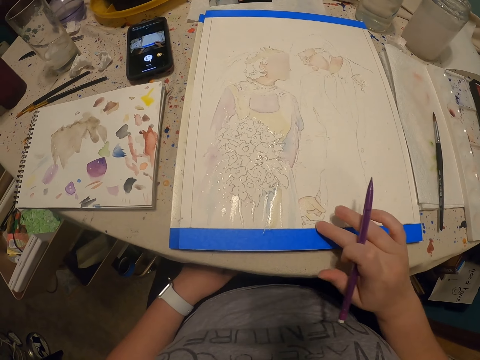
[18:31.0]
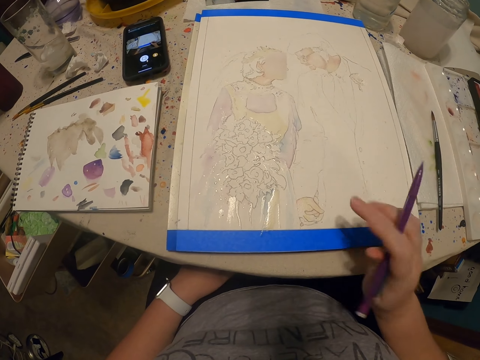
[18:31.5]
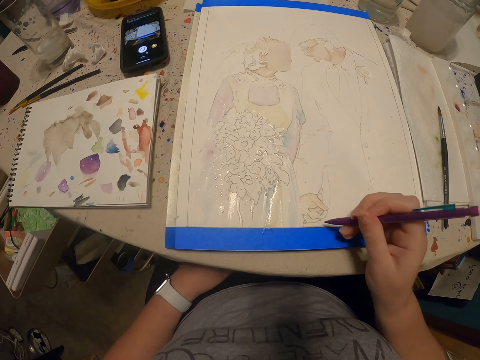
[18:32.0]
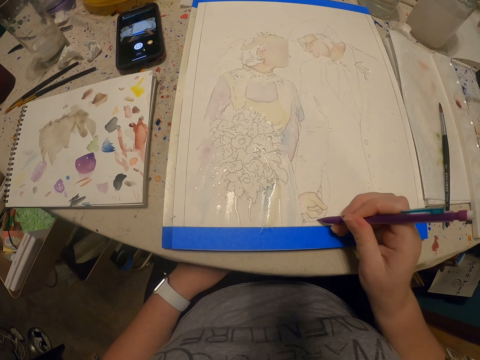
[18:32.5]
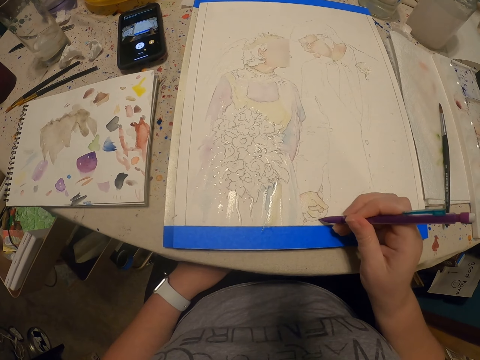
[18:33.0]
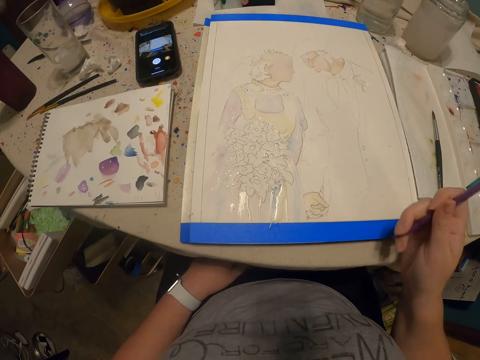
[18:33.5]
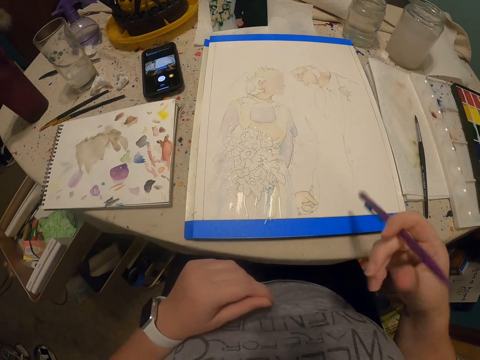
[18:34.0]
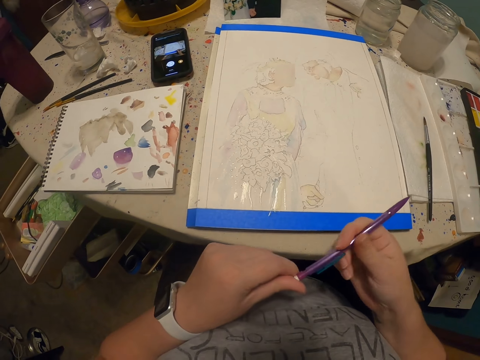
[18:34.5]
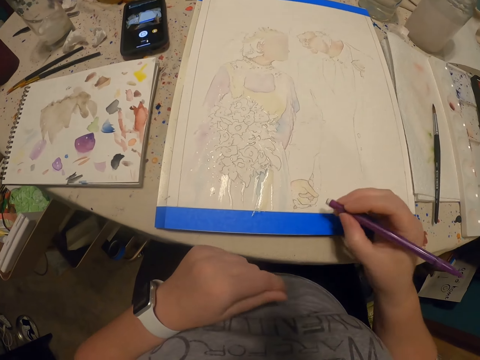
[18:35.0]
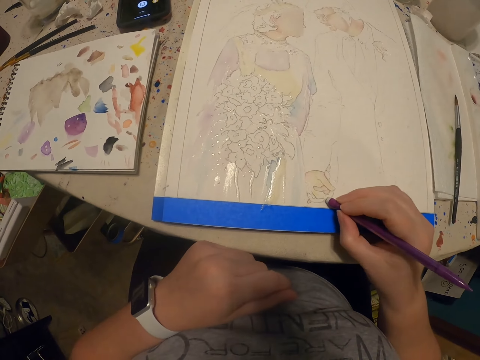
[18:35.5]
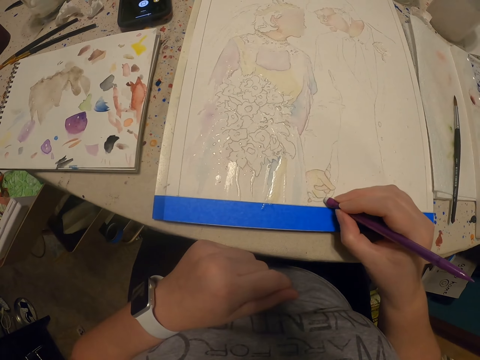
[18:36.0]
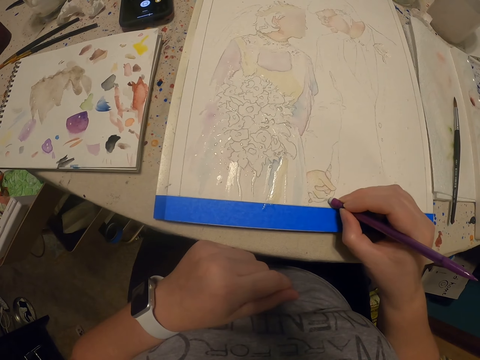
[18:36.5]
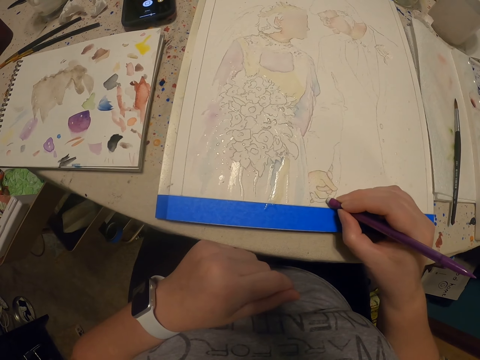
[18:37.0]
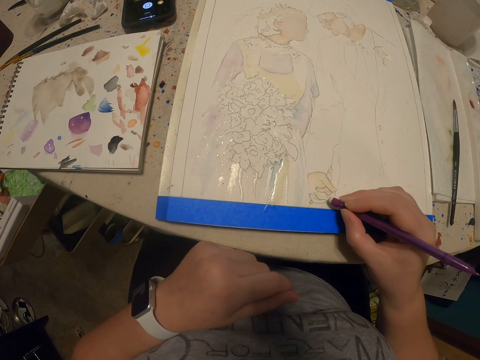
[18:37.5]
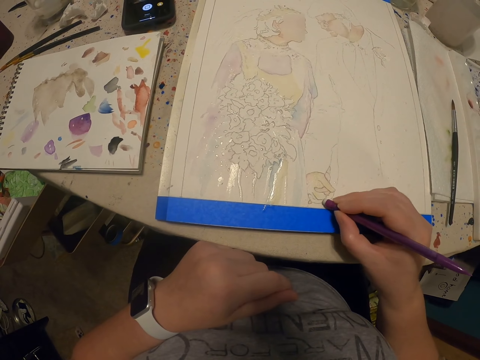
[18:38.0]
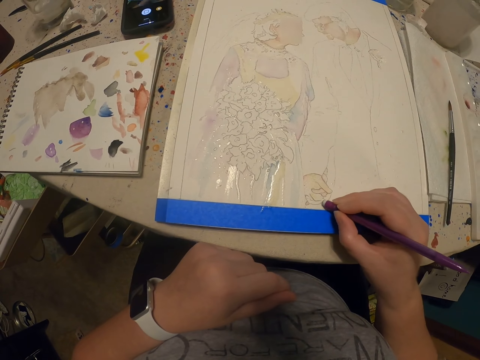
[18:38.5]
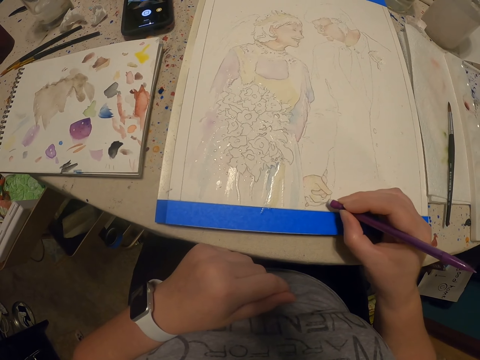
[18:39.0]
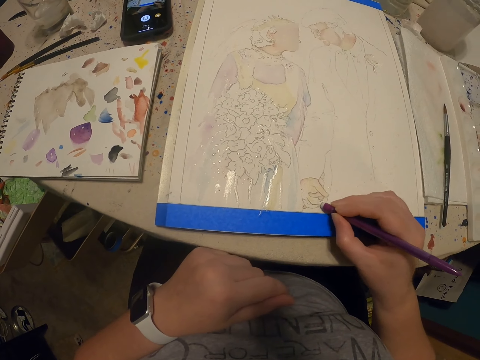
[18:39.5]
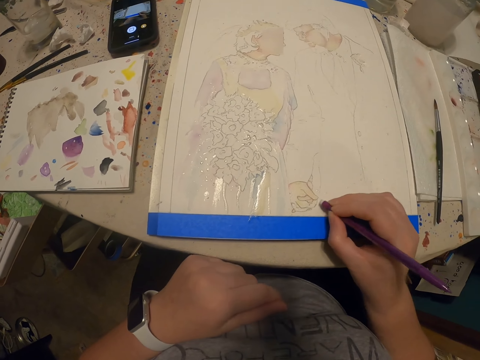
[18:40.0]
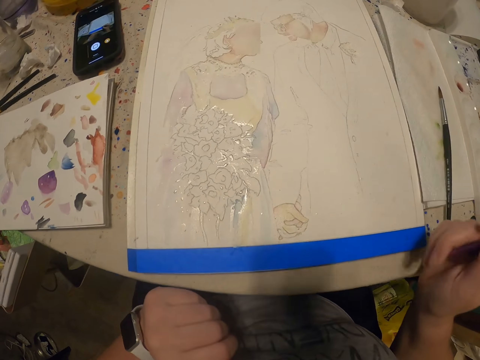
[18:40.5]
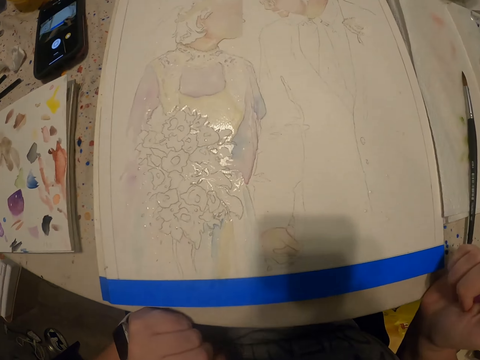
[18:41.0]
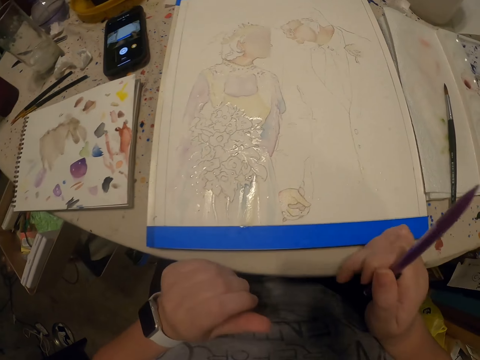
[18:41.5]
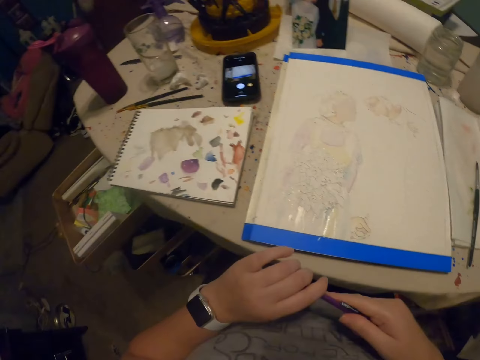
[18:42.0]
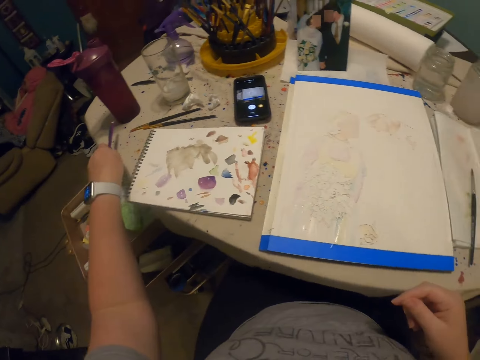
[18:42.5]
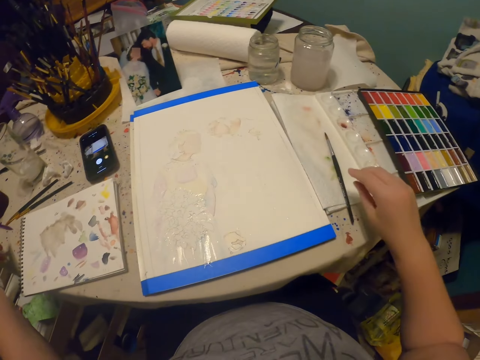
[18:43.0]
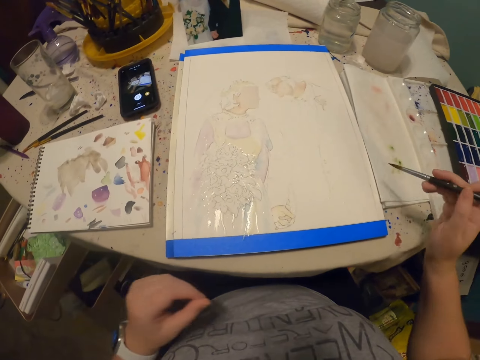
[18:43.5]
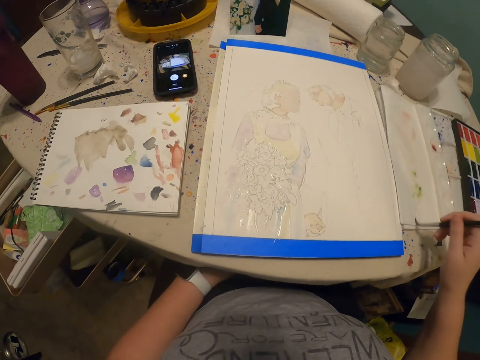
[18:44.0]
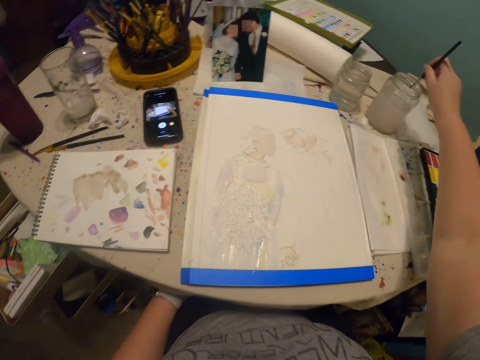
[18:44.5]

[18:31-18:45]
The camera wearer turns the pencil, touches the paper and draws with the pencil on the paper. They turn the pencil. They touch the rubber and rub with the rubber. They look at the paper. They pass the pencil to the left hand and put the pencil on the table. They pick up the paint brush and dip the paint brush in water.

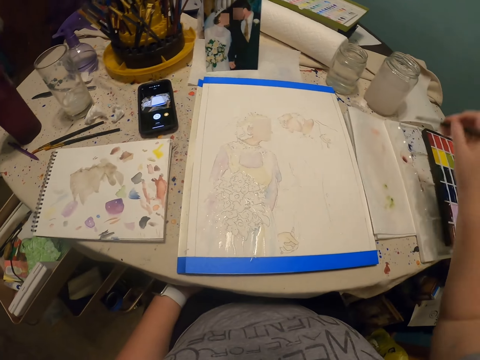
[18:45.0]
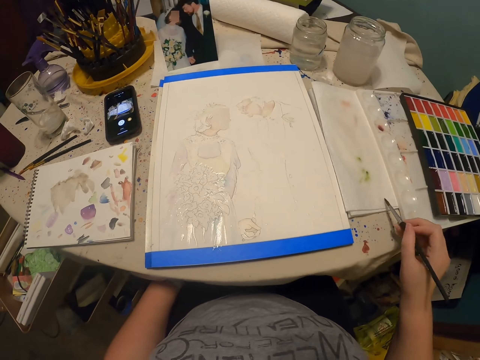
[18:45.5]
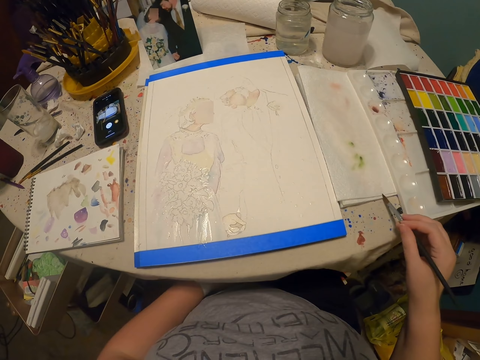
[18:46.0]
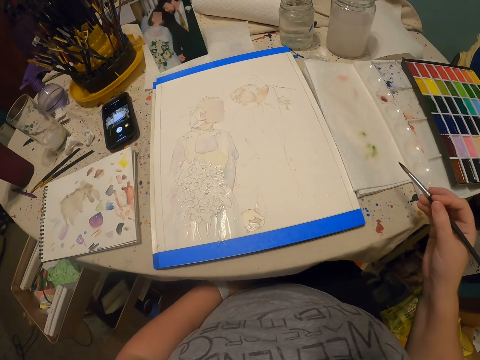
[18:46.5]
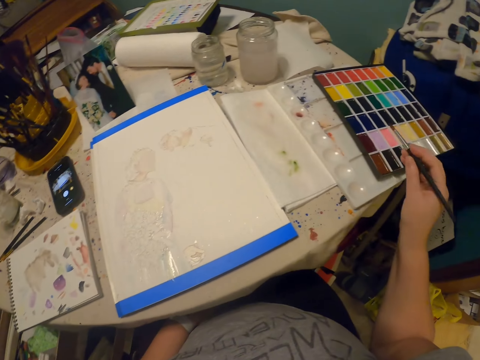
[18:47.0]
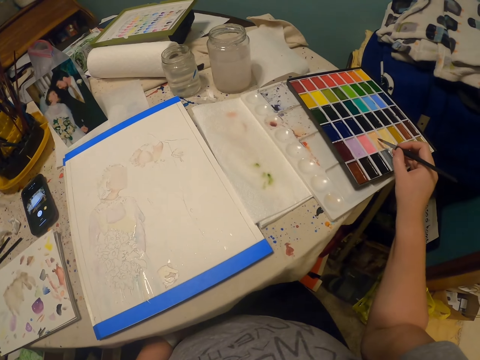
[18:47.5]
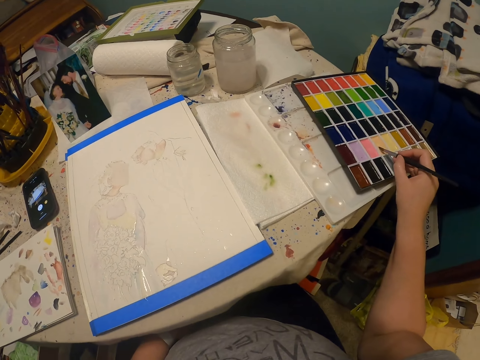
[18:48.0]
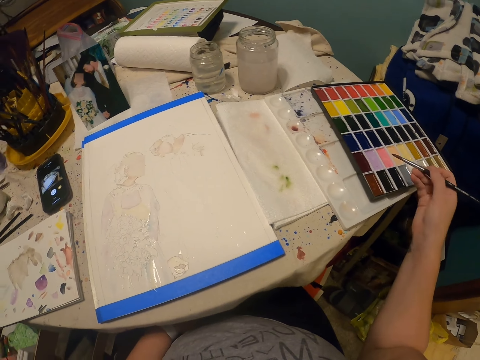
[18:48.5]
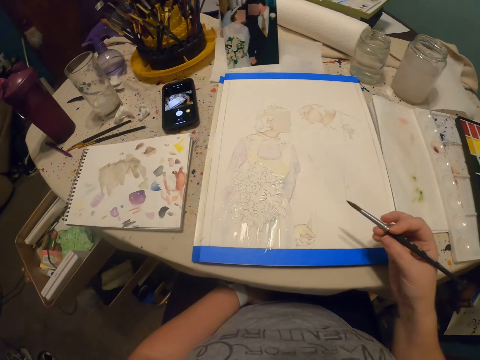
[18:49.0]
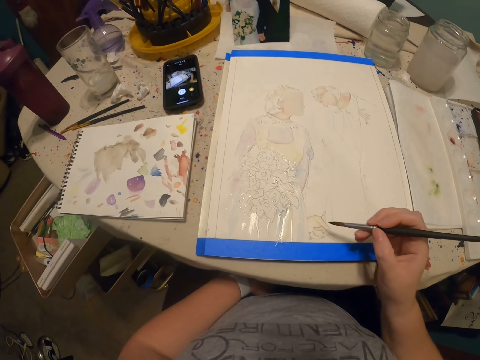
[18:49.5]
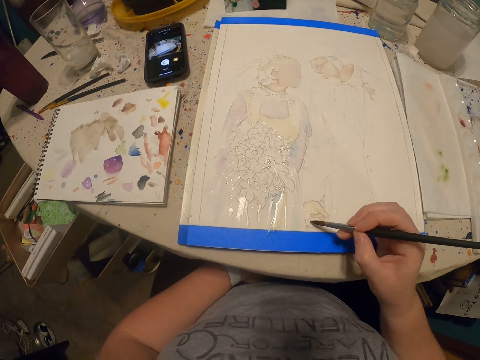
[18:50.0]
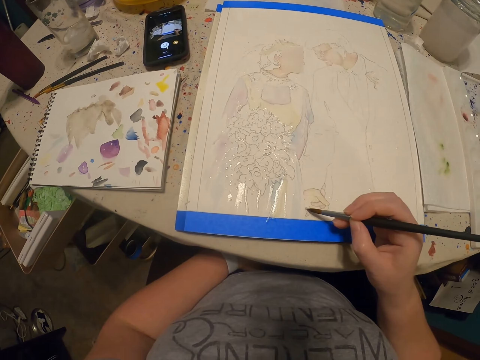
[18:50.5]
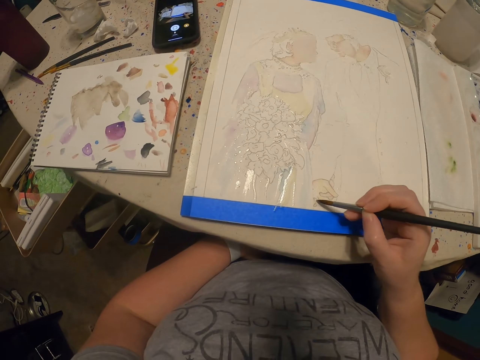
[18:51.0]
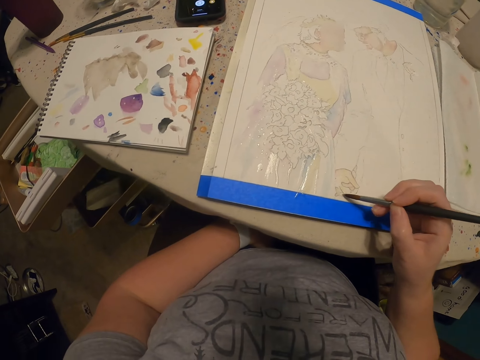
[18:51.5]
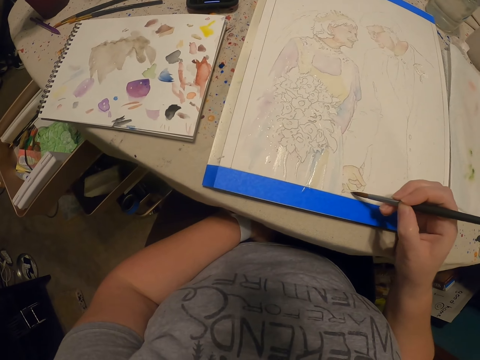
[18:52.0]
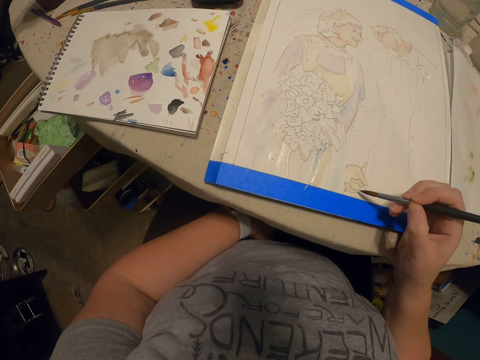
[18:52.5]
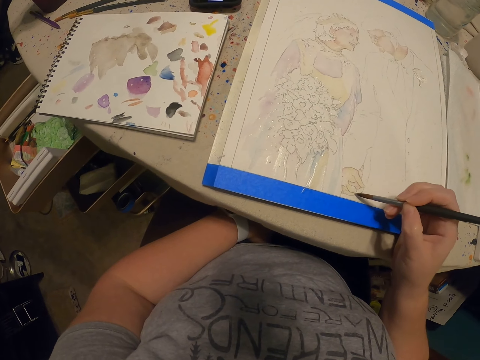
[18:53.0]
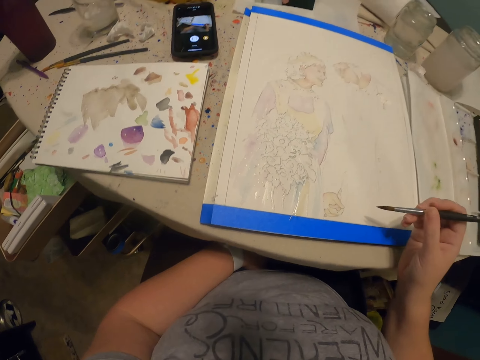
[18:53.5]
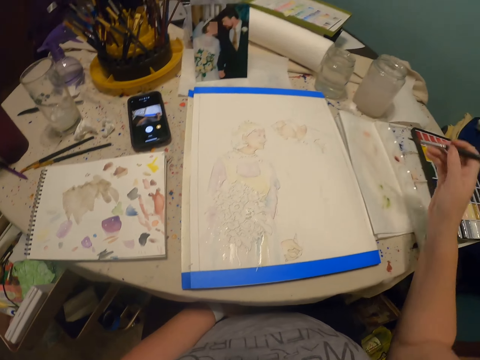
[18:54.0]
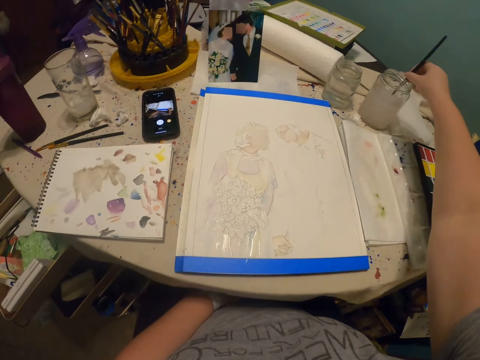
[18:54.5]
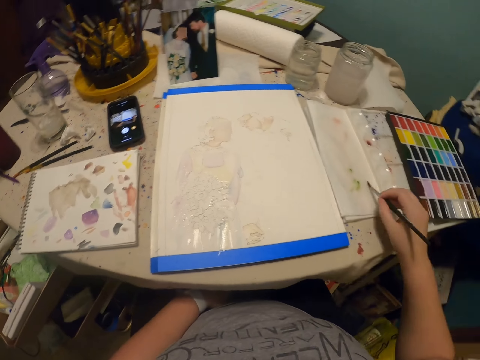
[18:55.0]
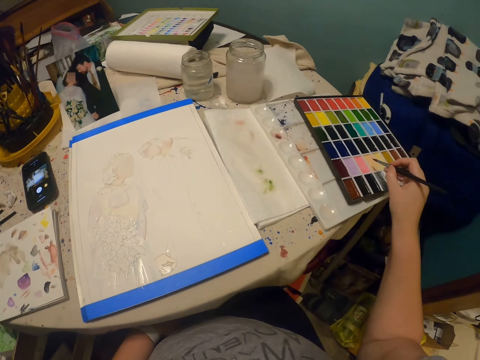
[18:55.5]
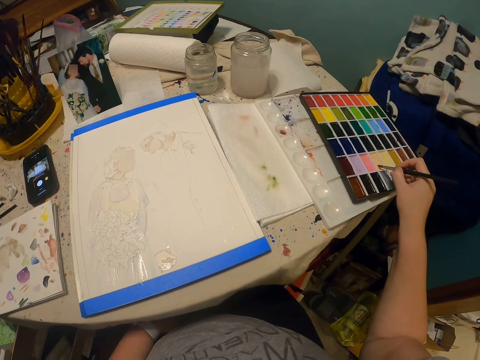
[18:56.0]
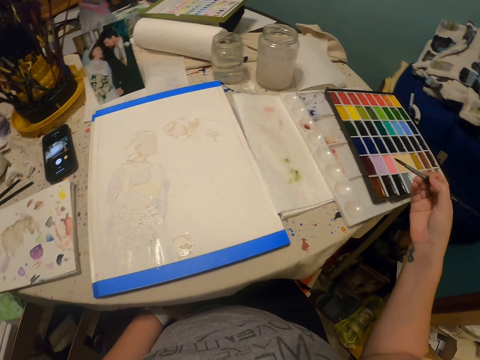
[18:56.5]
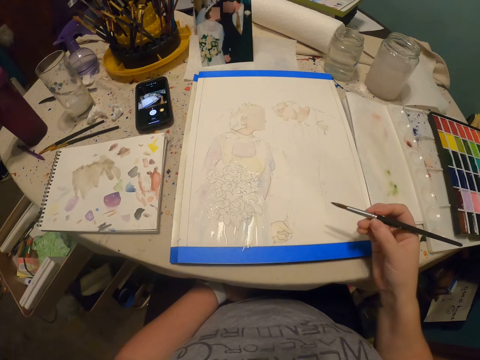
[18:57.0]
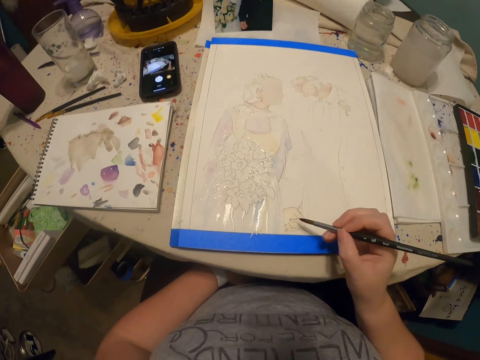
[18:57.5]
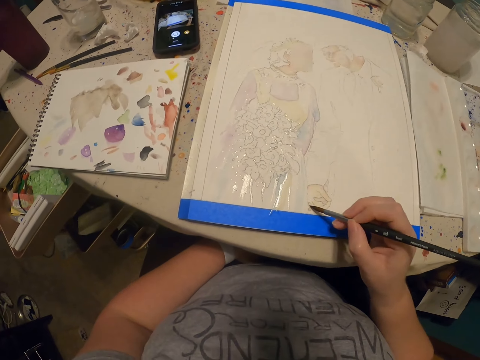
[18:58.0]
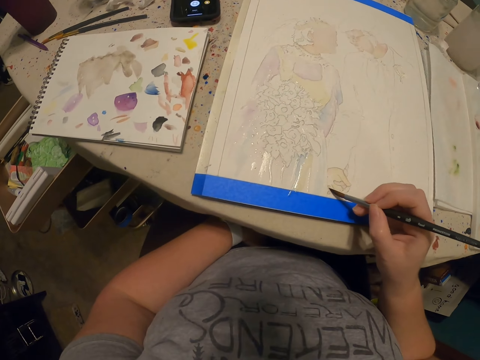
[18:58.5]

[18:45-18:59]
The camera wearer rubs the paint brush on the paper. They rub the paint brush on the paint. They paint the drawing with the paint brush. They dip the brush in water. They rub the paint brush on the paper. They rub the paint brush on the paint. They paint with the paint brush.
